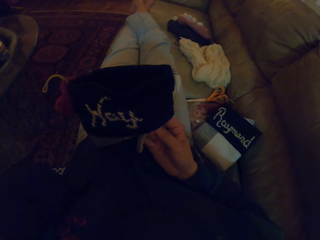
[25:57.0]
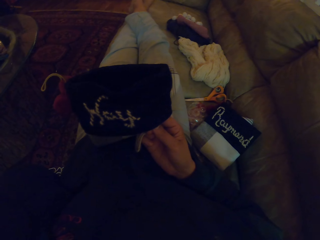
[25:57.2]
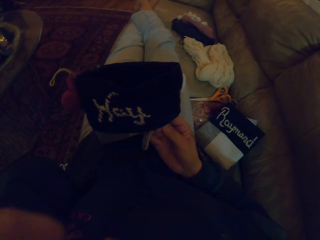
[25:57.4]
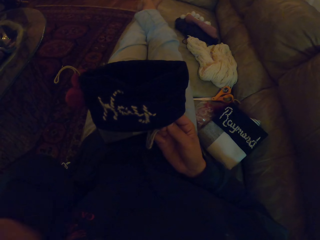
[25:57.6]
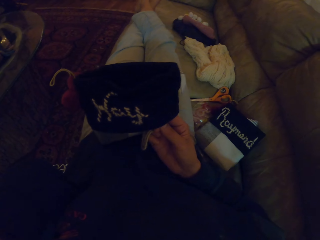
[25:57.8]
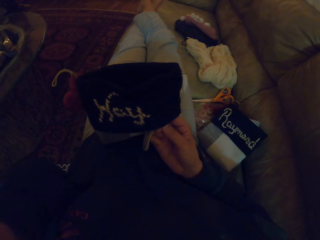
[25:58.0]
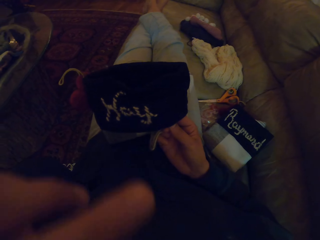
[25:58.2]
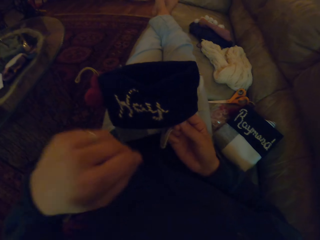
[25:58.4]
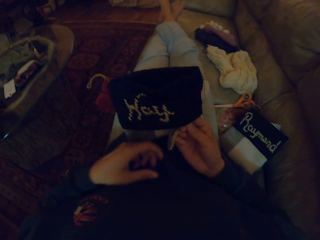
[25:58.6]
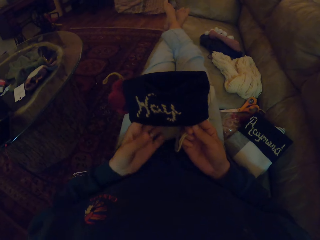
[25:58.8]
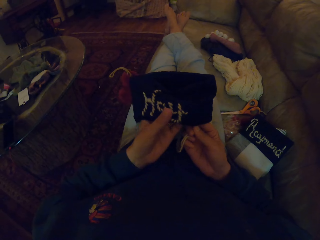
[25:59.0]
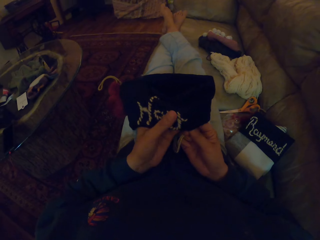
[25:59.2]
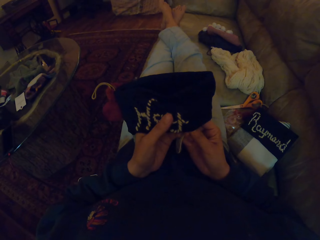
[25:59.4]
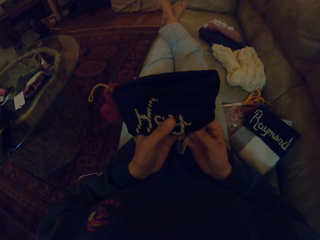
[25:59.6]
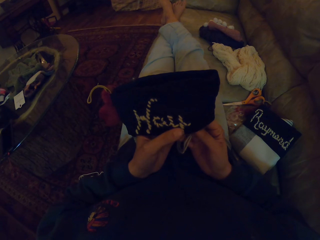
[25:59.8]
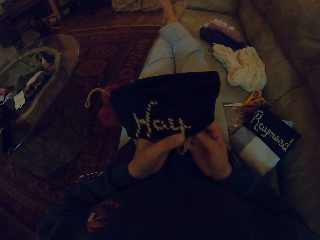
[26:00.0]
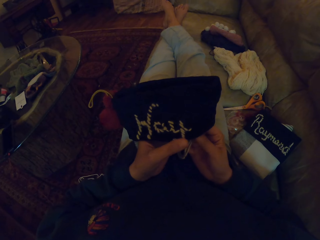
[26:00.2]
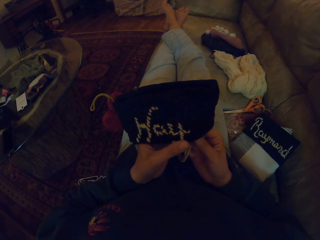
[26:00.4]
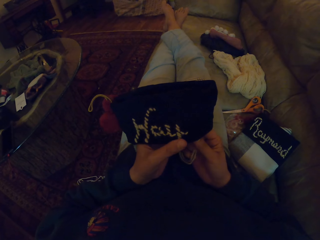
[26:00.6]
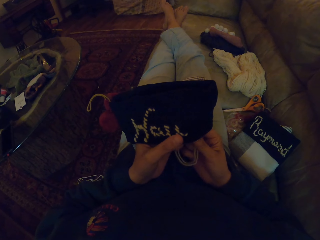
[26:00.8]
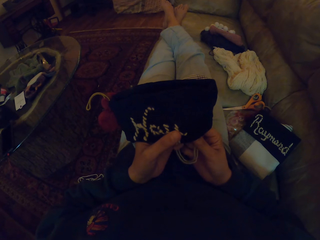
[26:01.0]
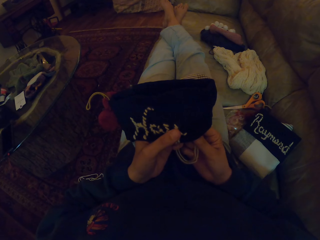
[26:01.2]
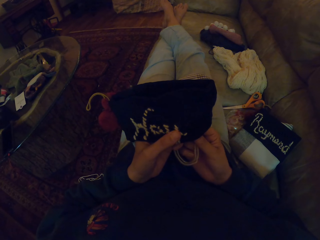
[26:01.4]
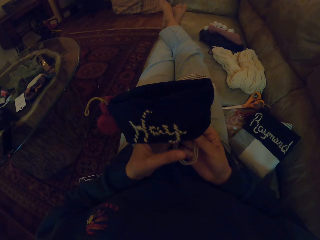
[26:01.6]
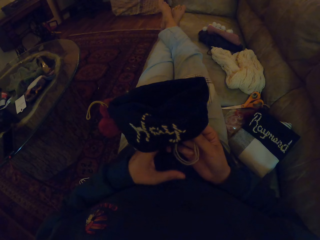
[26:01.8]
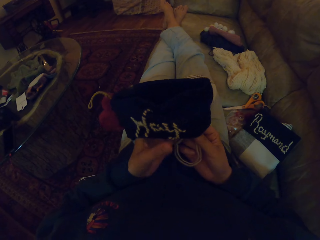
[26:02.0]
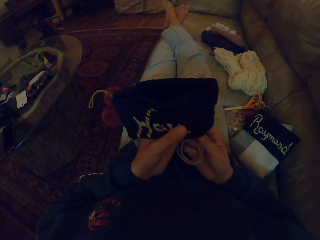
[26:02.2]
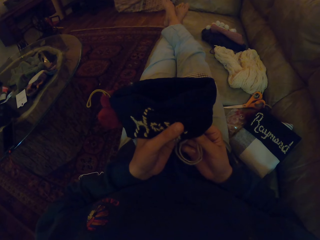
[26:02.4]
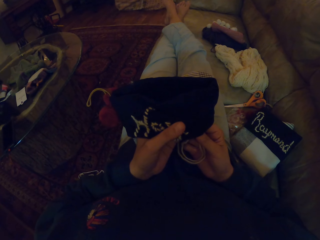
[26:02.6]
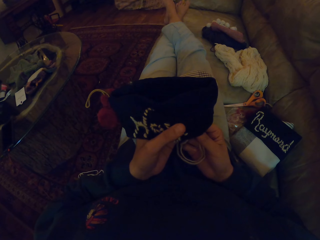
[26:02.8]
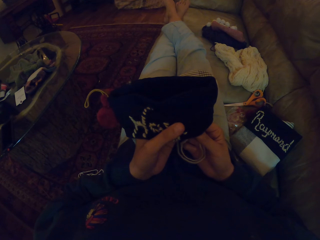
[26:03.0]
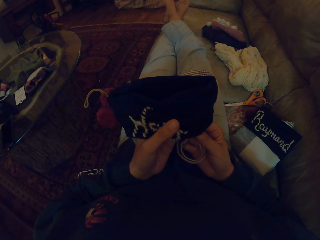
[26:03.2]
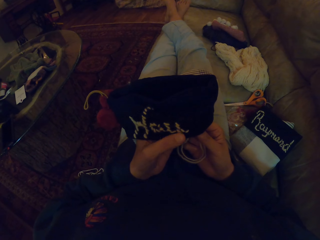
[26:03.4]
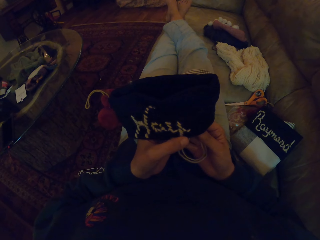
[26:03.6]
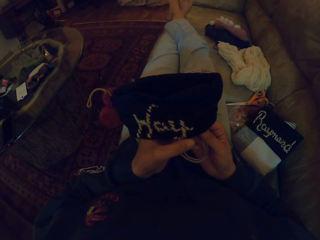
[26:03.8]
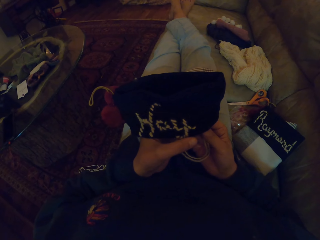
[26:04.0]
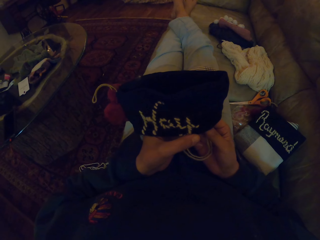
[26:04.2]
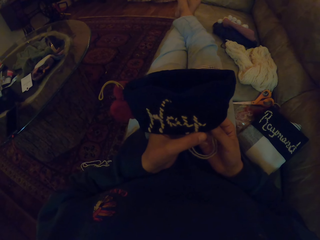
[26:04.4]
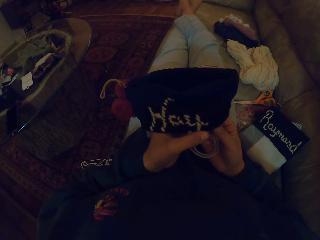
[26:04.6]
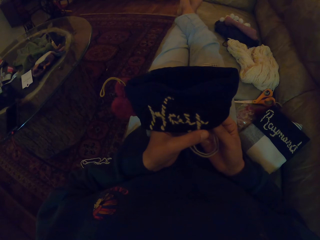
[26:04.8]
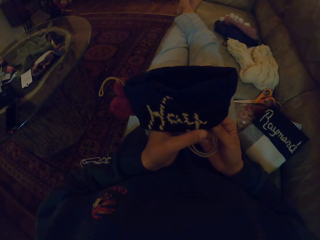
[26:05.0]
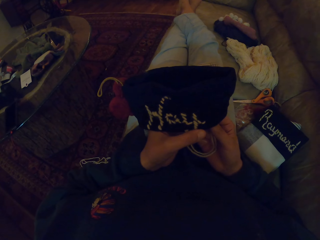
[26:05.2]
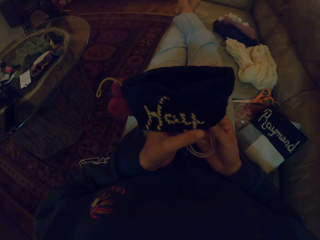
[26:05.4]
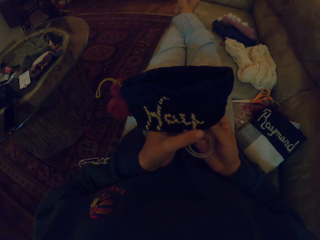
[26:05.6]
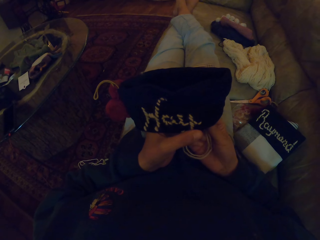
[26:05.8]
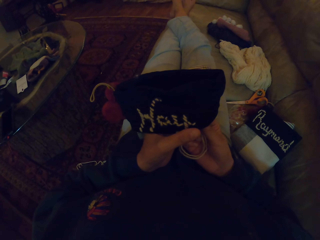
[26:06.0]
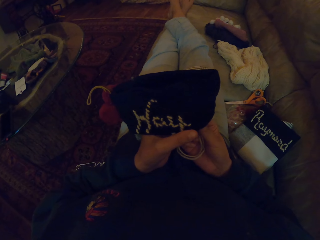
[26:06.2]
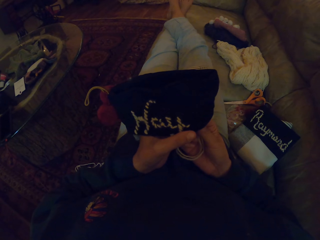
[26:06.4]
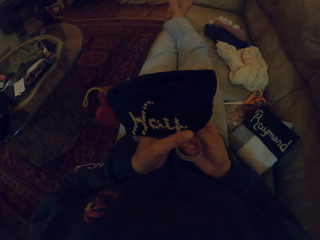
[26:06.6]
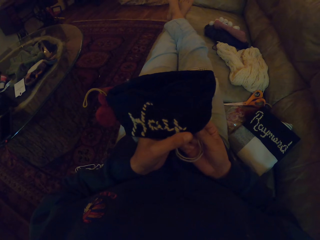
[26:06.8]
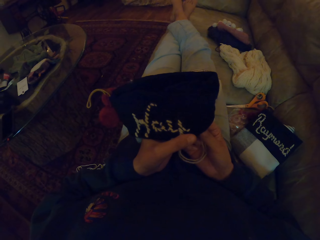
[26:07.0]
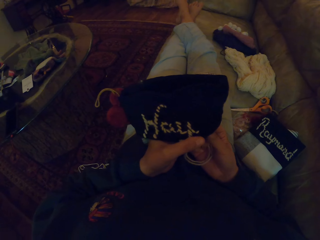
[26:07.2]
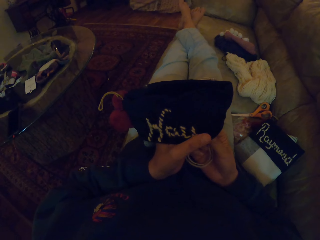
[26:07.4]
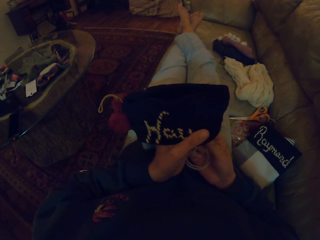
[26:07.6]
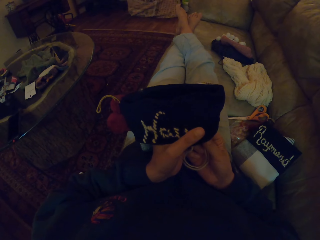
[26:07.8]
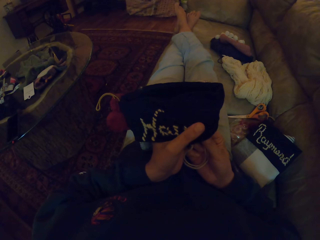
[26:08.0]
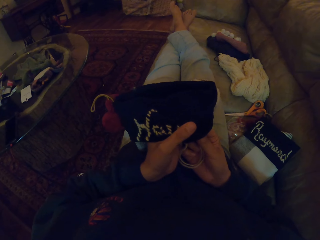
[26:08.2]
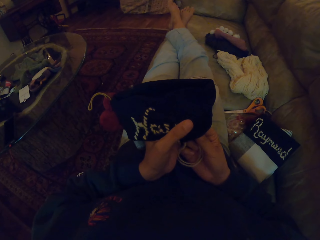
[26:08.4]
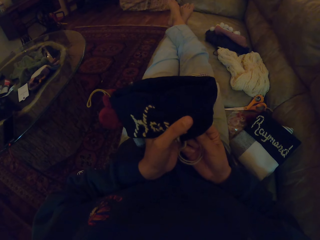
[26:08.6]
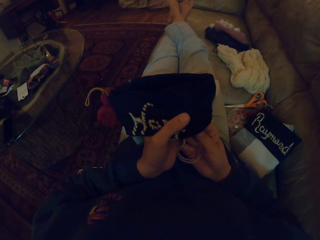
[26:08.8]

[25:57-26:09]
The camera wearer holds the cloth with both hands. She crochets the cloth with the crochet needle.

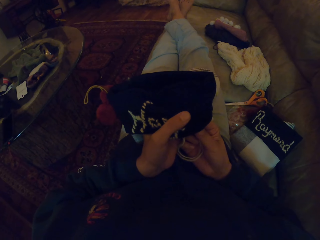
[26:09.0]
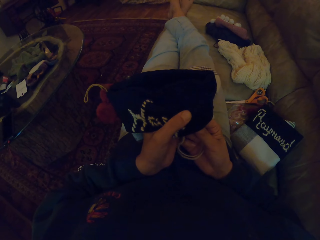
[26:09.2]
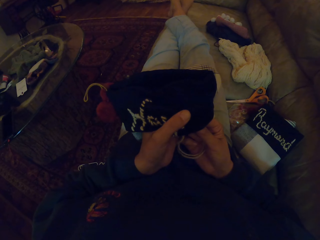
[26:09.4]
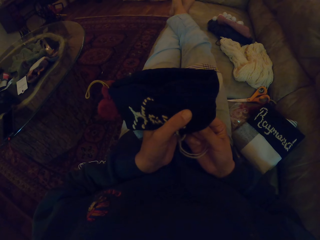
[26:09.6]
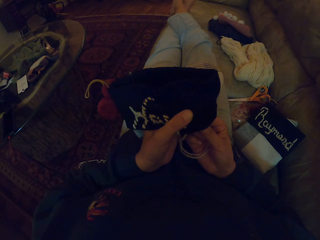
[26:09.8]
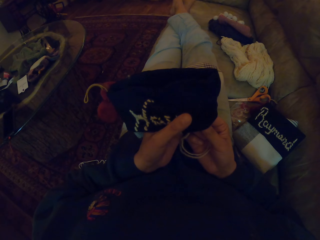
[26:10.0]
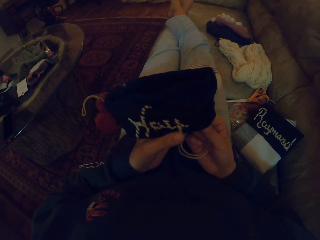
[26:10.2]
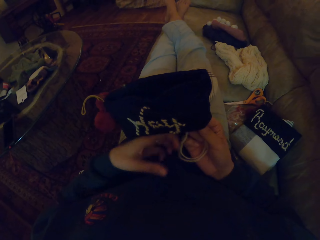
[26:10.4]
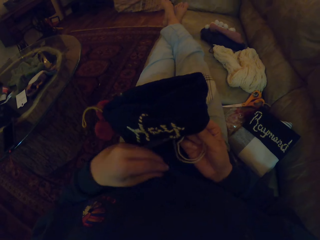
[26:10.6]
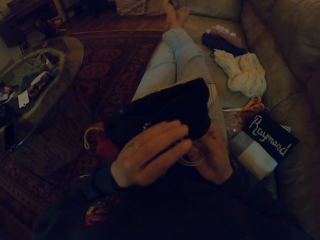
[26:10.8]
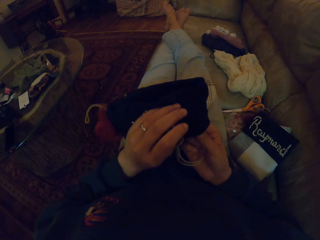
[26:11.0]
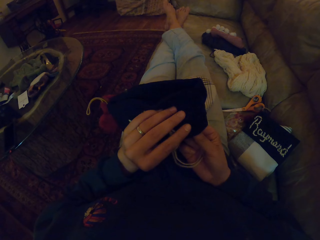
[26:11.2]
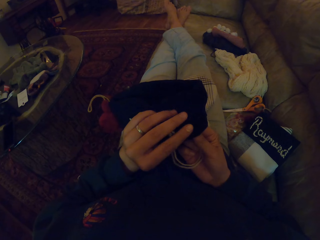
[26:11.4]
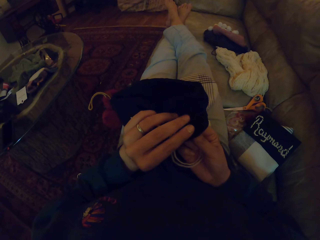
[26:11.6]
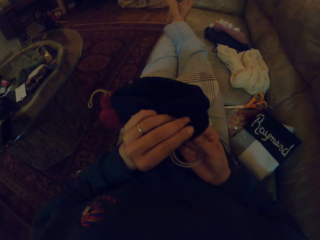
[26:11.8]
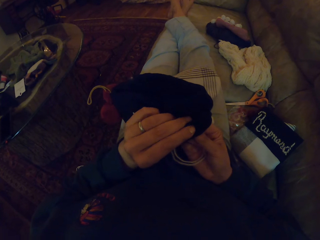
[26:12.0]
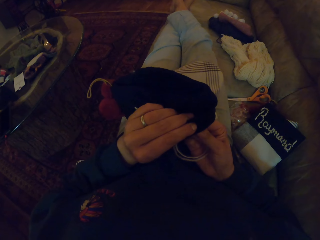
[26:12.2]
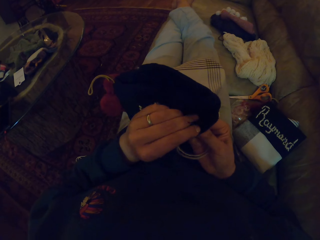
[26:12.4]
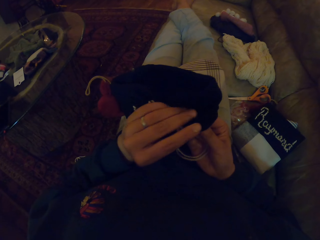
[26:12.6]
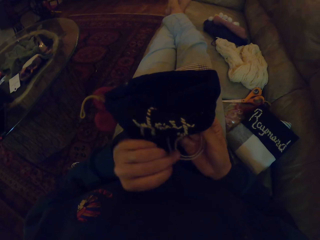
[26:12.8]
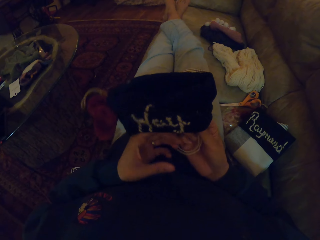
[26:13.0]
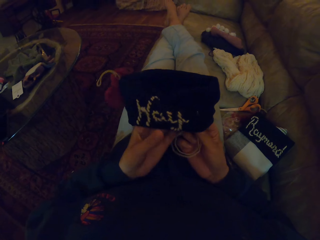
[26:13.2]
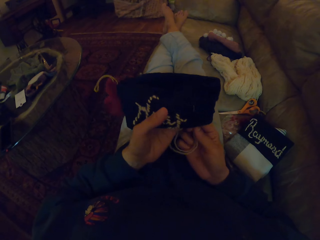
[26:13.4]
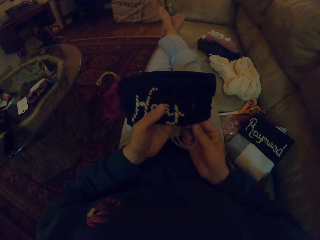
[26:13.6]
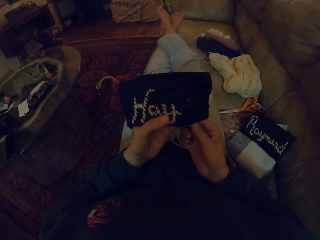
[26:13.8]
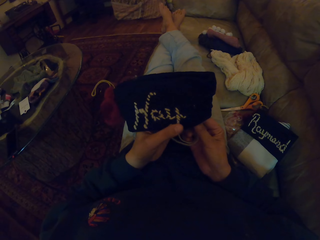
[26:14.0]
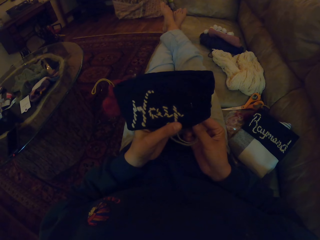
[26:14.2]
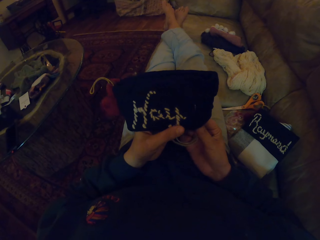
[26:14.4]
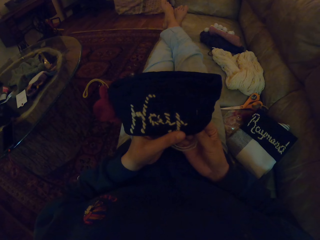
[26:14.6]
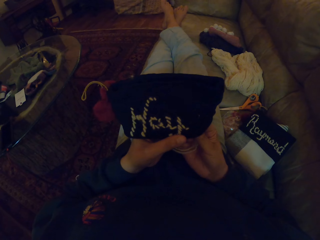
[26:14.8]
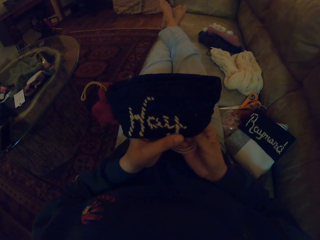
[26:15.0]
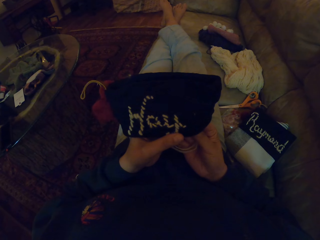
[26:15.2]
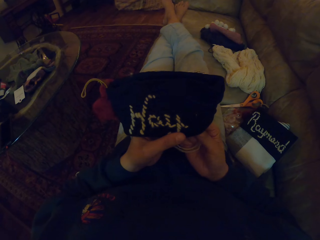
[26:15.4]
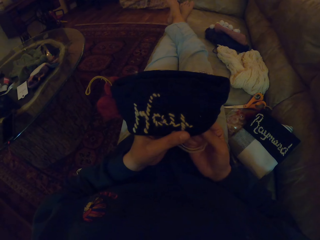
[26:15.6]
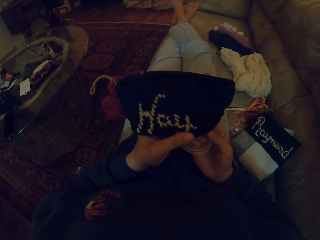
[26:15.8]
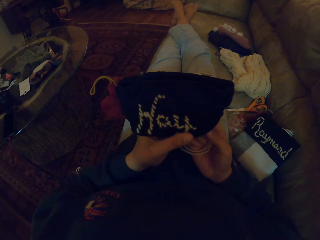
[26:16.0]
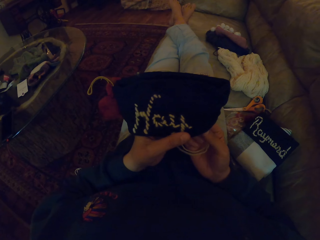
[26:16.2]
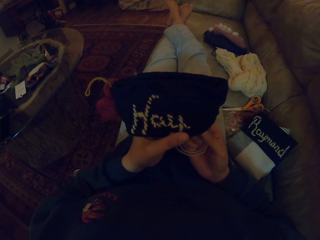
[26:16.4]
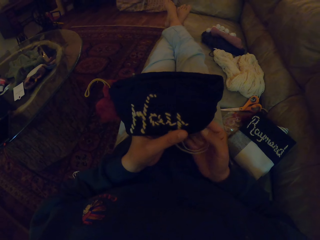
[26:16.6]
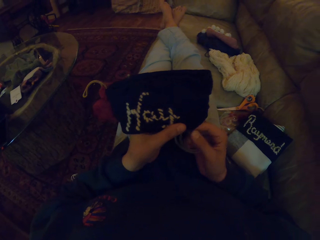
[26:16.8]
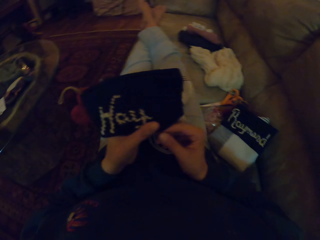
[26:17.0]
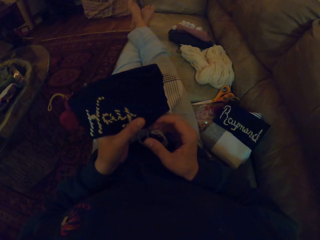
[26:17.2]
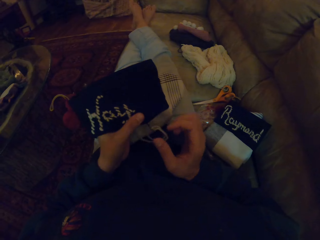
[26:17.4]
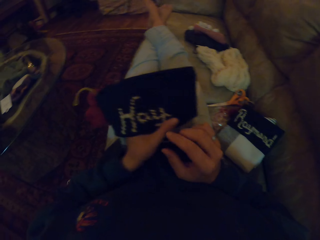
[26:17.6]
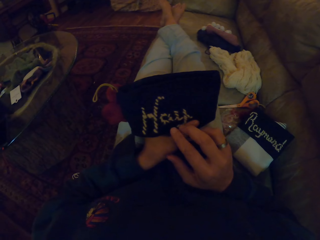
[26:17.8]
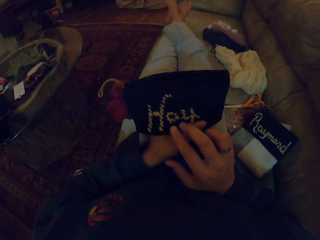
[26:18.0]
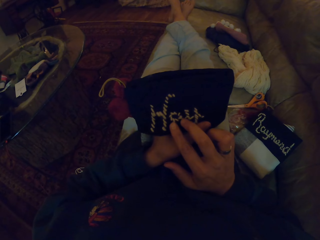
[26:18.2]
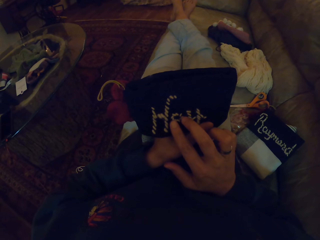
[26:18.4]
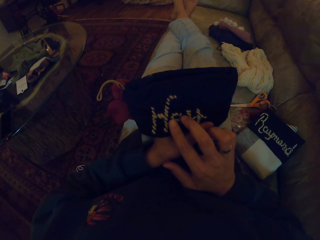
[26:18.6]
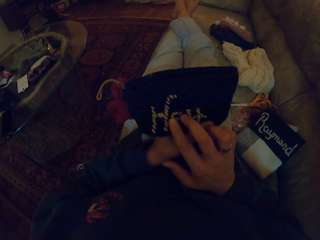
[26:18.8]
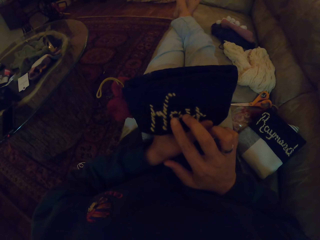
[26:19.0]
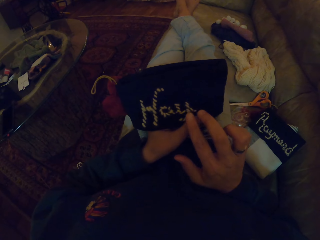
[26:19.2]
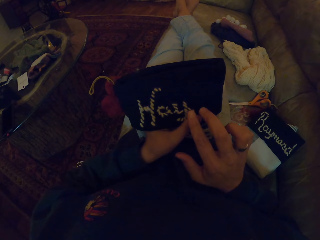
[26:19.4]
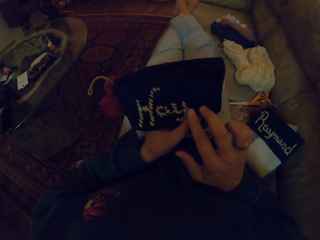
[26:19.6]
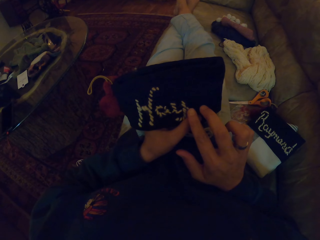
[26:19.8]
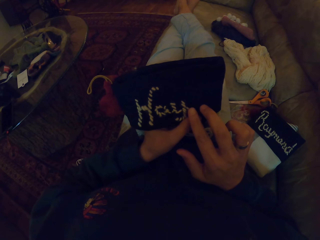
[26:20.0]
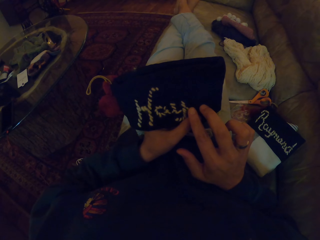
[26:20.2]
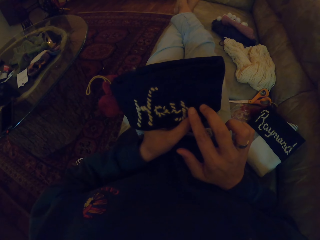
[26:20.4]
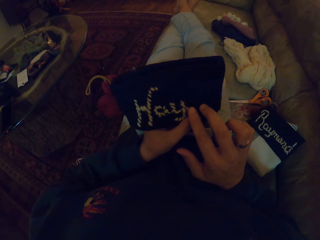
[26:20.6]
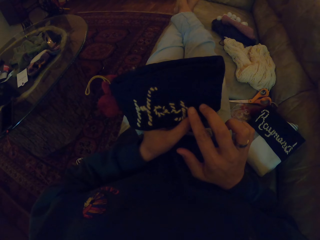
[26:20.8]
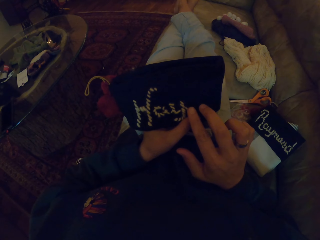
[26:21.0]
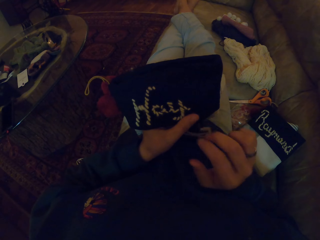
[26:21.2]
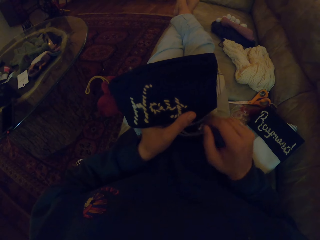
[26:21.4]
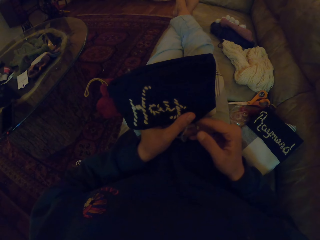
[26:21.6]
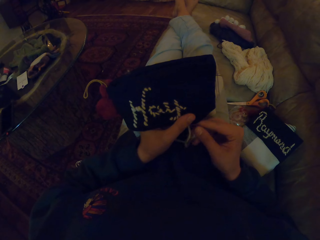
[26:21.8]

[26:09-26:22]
The camera wearer points at the fabric making. She touches the cloth with her right hand.
